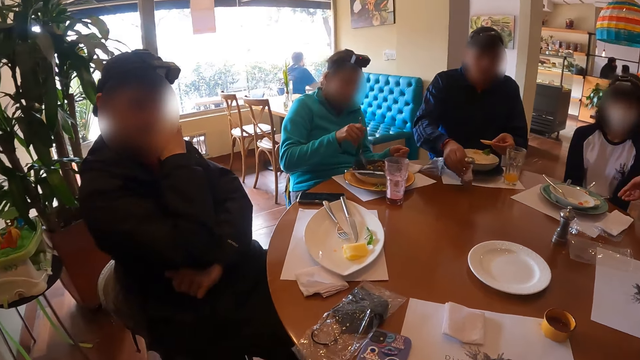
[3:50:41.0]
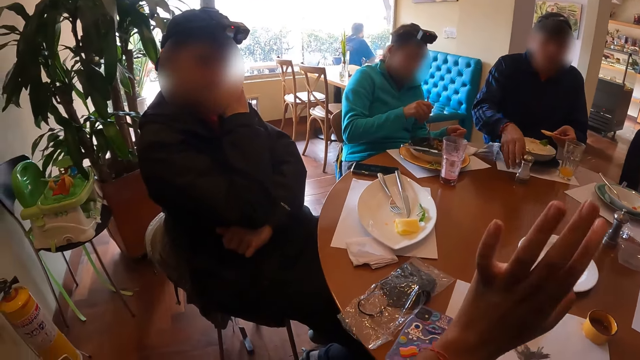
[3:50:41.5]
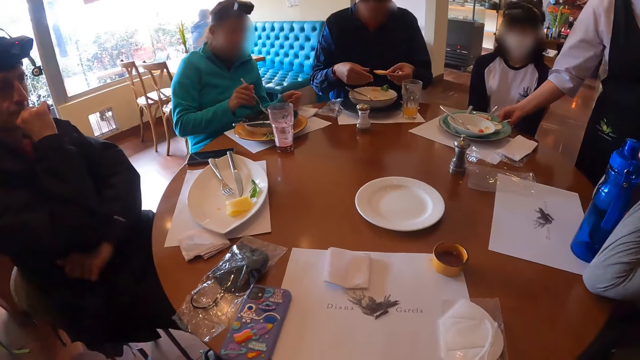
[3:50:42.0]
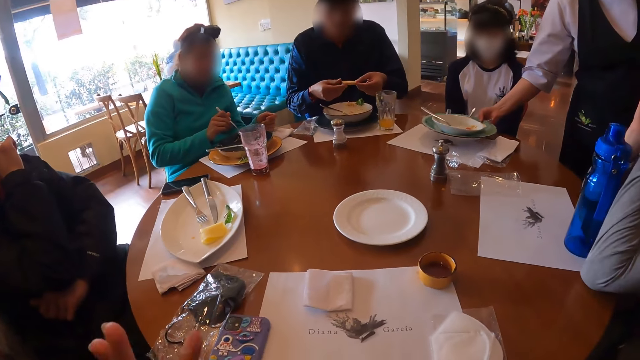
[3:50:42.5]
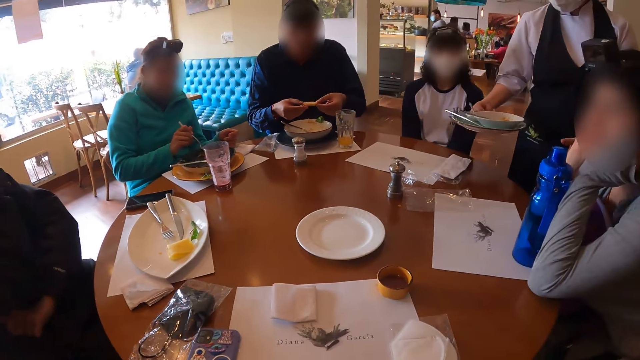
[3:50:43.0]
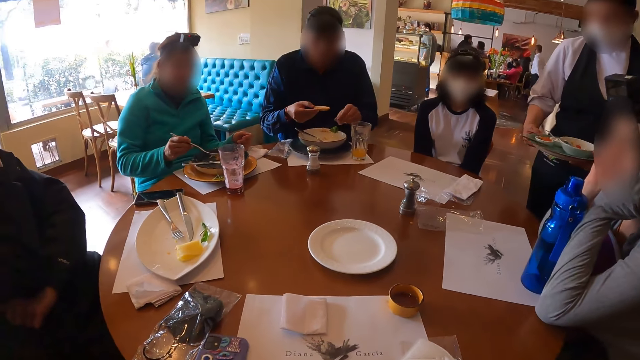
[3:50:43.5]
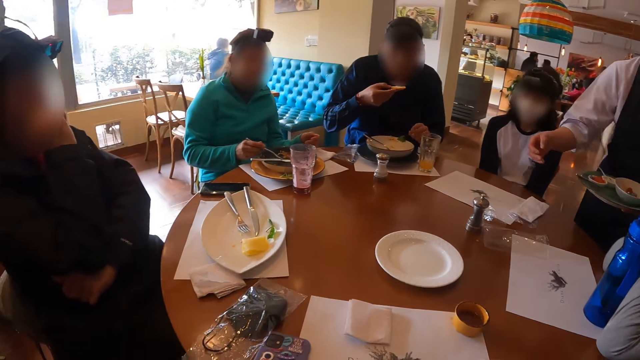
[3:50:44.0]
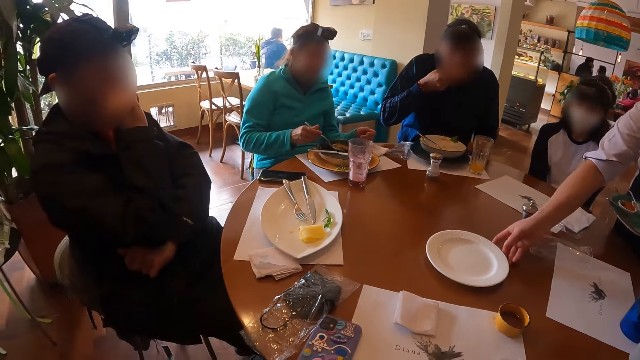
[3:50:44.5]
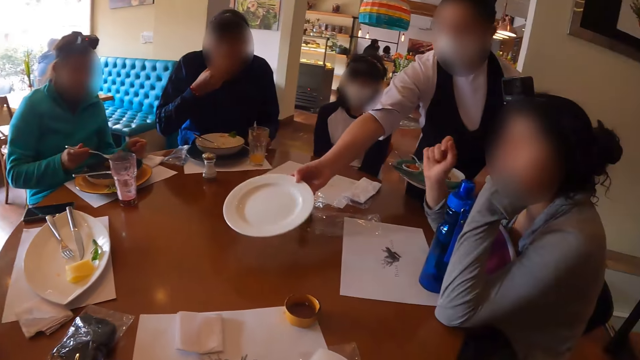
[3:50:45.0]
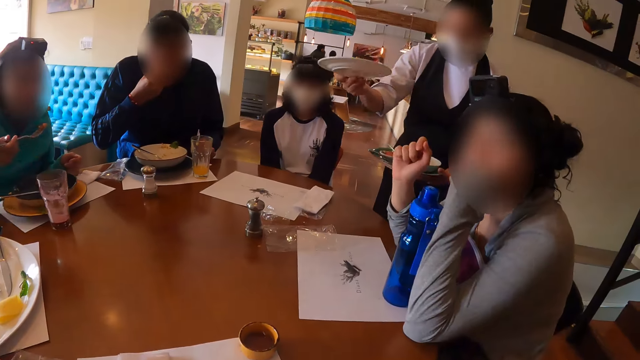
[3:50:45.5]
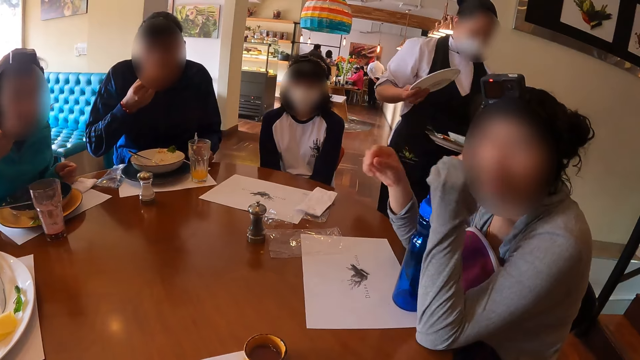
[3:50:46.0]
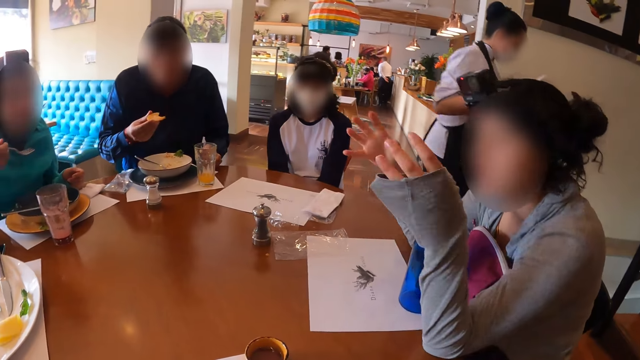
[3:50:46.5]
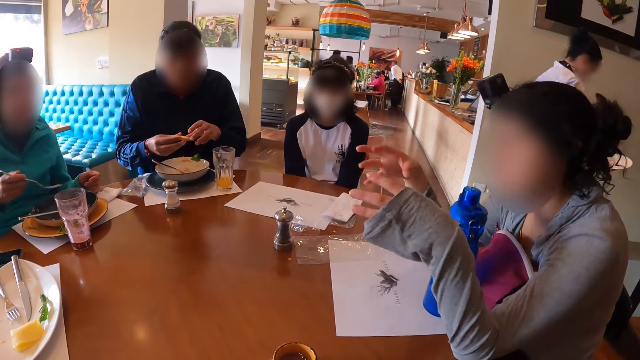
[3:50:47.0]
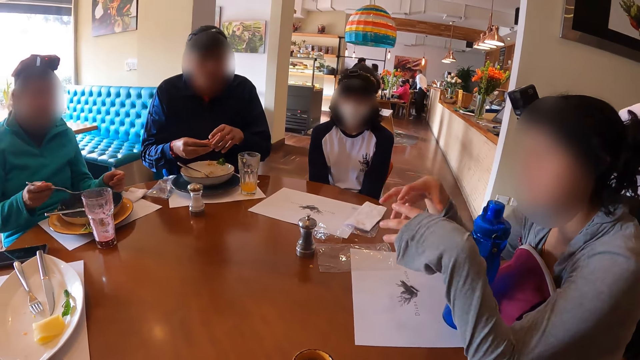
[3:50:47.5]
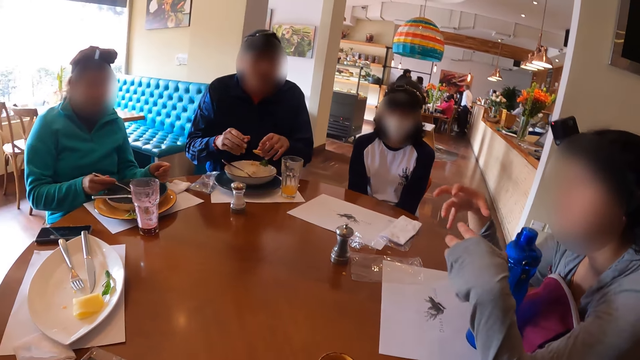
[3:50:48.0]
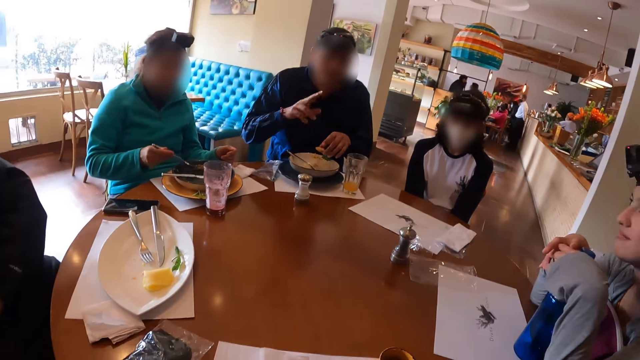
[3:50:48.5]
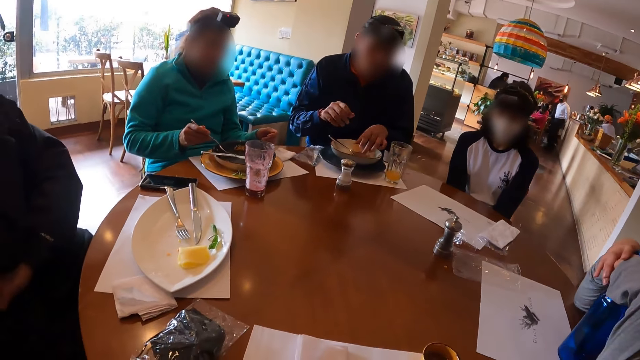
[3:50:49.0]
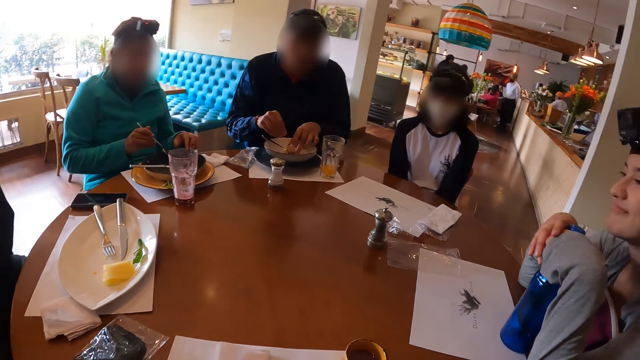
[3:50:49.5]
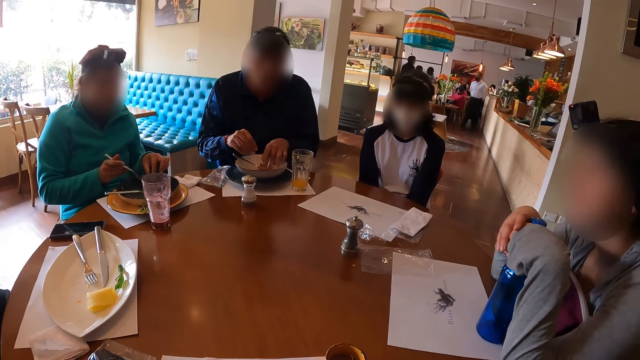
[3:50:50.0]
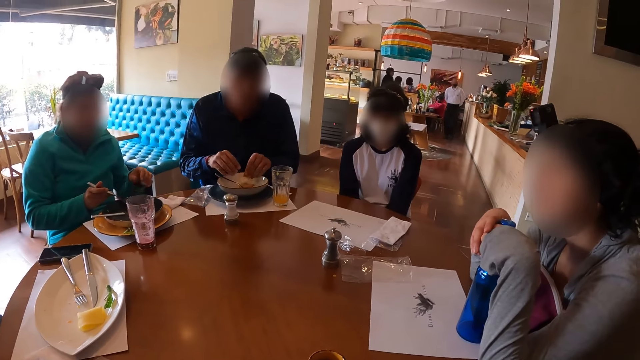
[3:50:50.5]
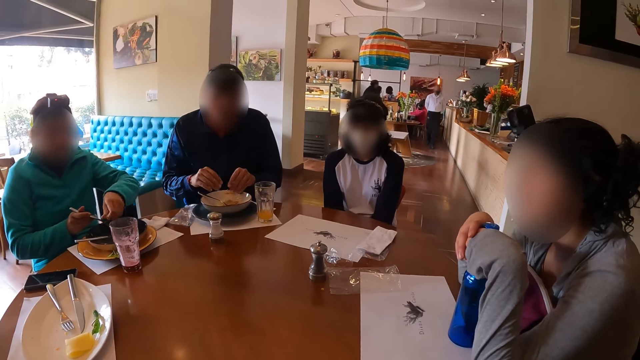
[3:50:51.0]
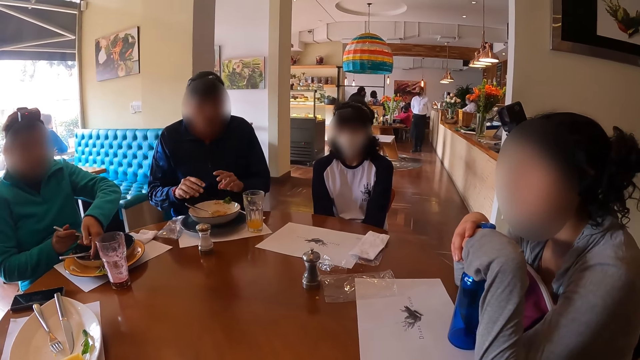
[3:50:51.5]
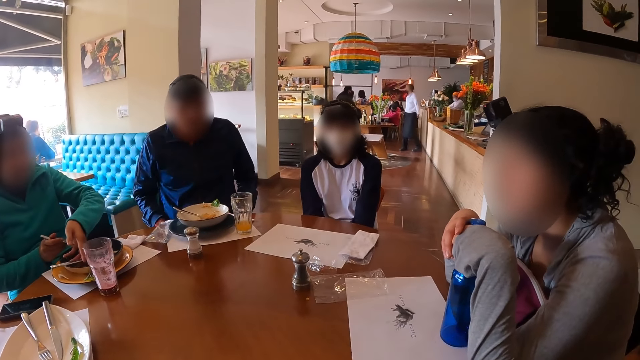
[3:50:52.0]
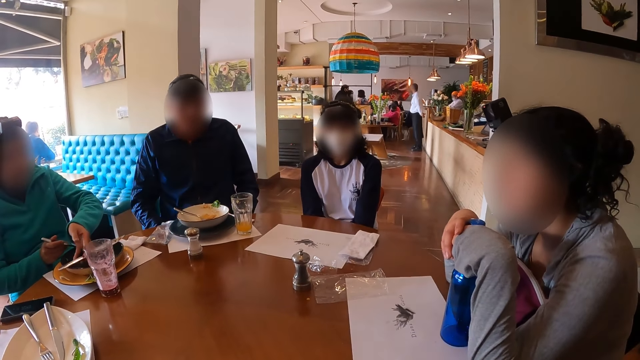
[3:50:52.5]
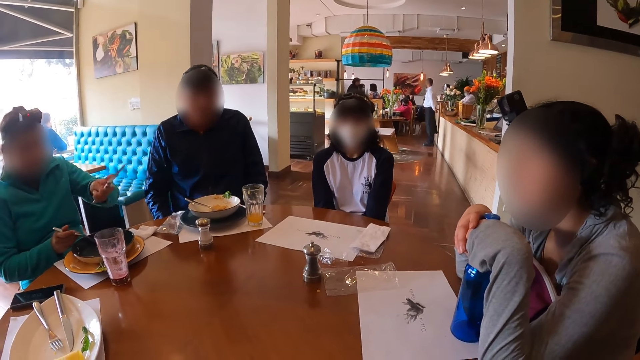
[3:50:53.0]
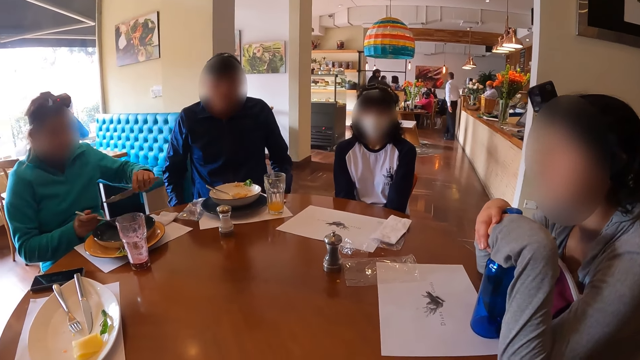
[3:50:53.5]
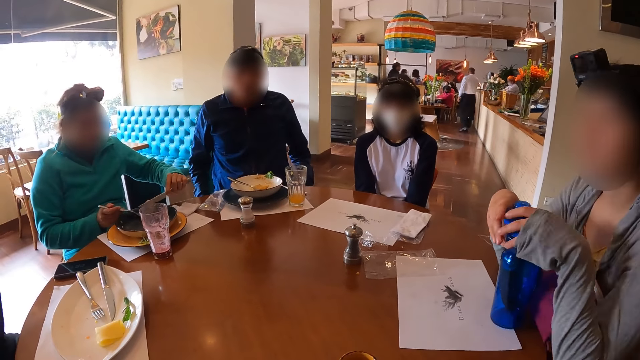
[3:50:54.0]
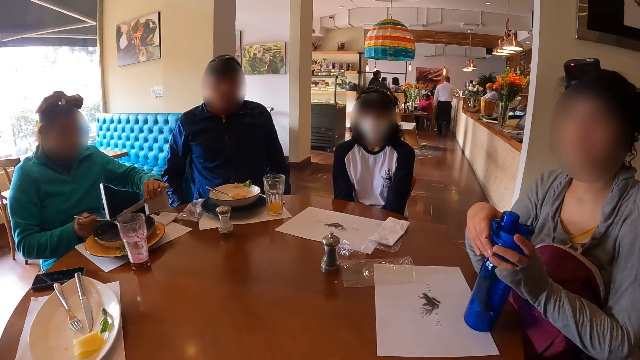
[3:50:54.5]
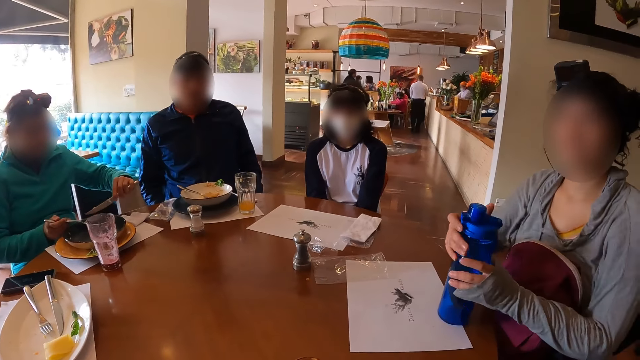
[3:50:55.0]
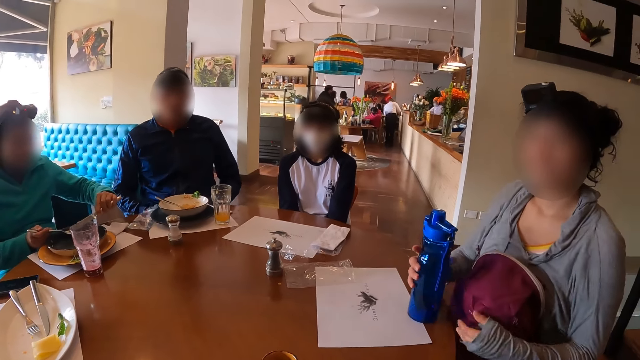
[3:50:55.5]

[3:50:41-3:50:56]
The man drops the container on the table with his right hand. The camera wearer does gestures with the left hand. The waiter picks up a plate from the table with her right hand. The man eats food from his right hand. The waiter picks up the plate from the table with her right hand. The woman eats food from the plate on the table with the fork in her right hand. The camera wearer looks at a lady. The woman picks up a knife from the plate on the table with her left hand.

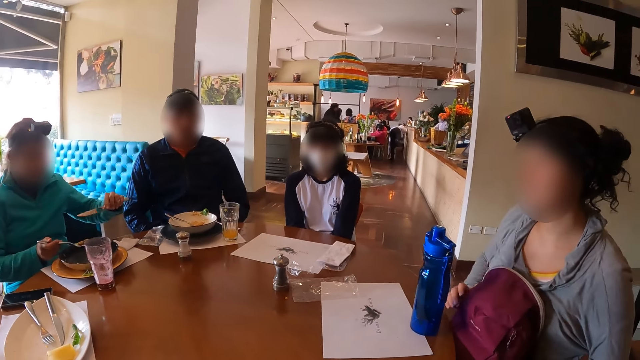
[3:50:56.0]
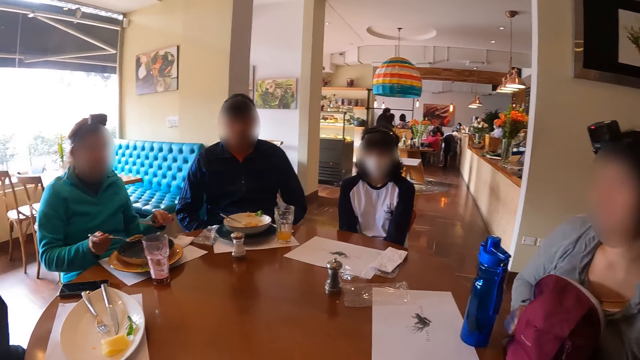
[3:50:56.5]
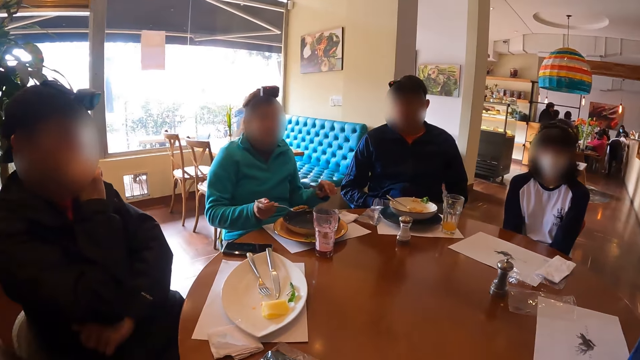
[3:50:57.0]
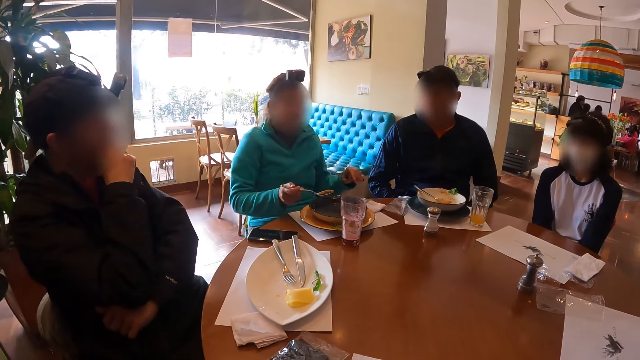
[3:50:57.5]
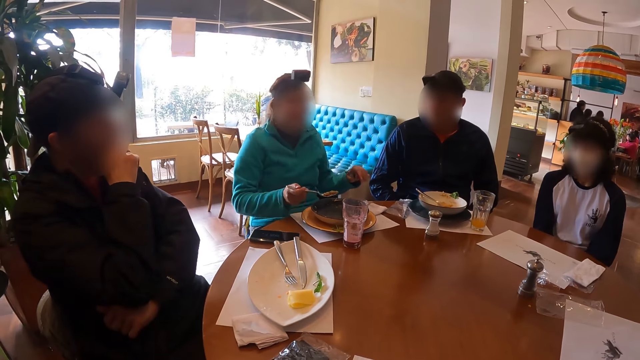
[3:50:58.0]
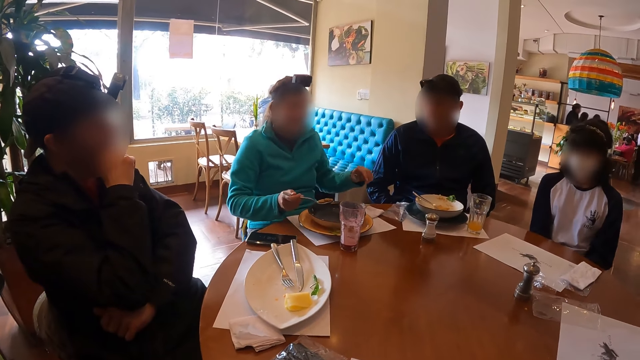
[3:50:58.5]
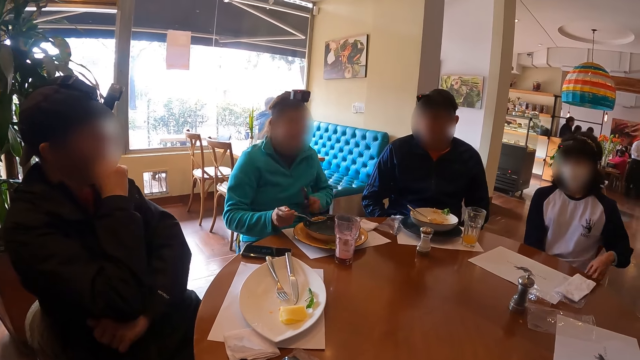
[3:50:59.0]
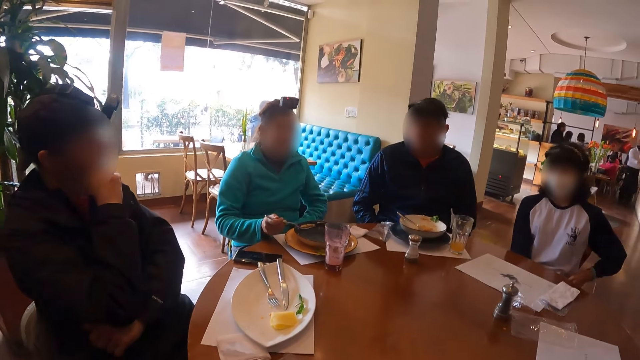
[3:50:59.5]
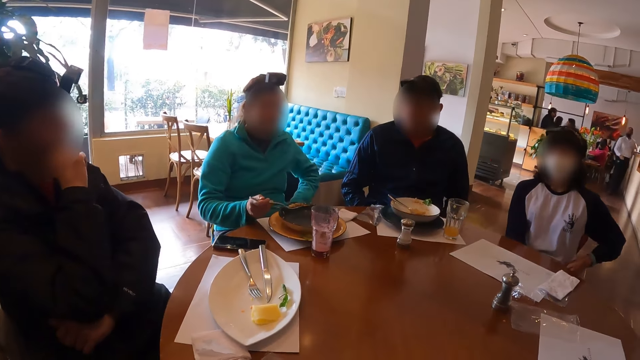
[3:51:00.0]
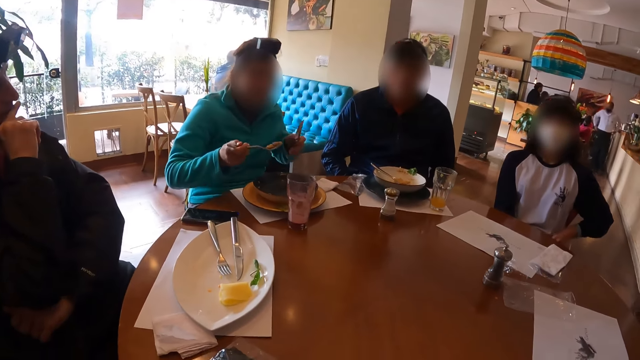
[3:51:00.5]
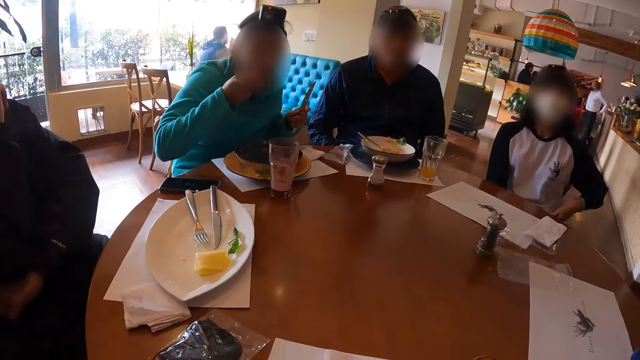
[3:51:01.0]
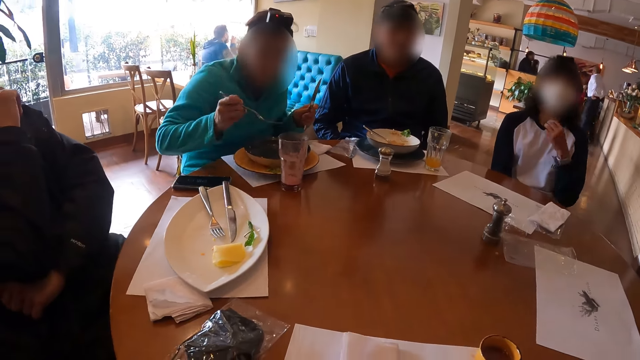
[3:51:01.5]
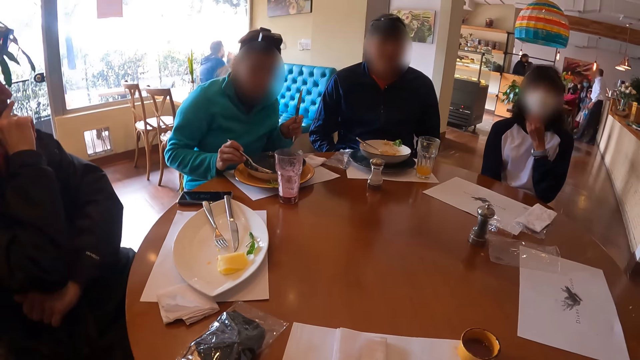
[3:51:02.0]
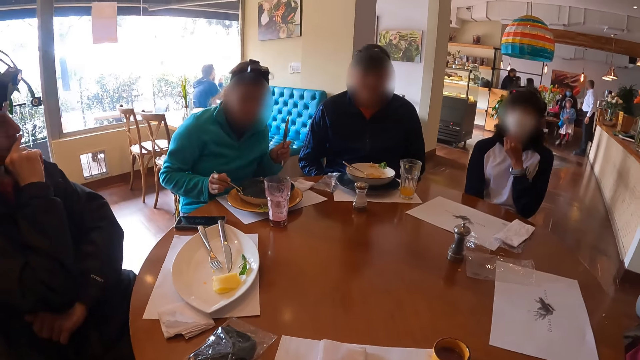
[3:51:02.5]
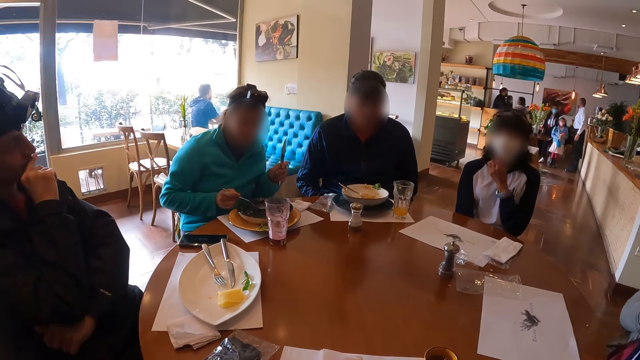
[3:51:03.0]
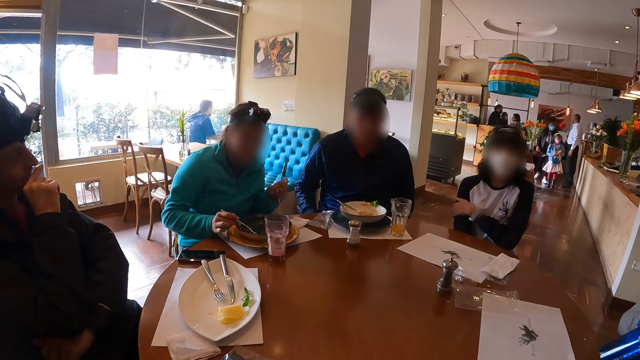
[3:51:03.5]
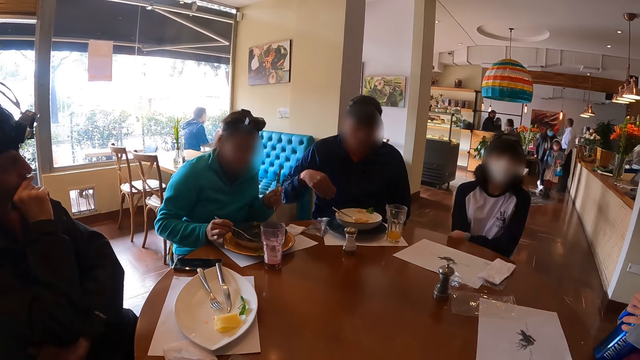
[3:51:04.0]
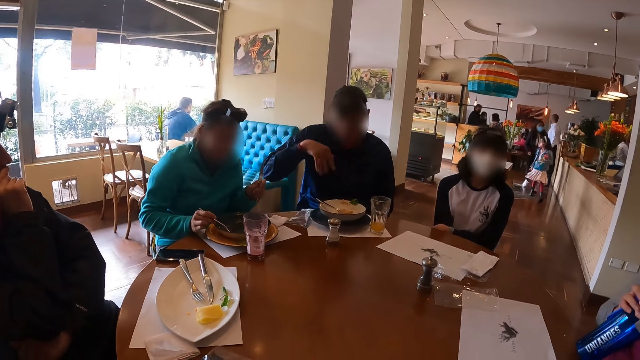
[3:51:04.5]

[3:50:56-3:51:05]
The camera wearer stares at a lady as she explains something with gestures. The lady eats food from the plate on the table with the fork in her right hand.
